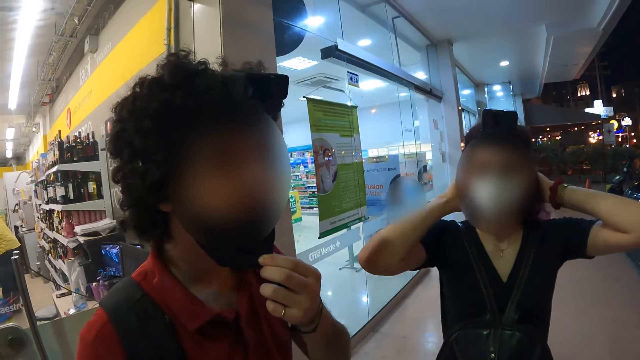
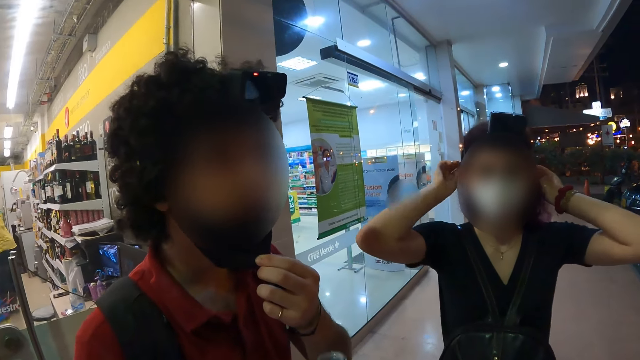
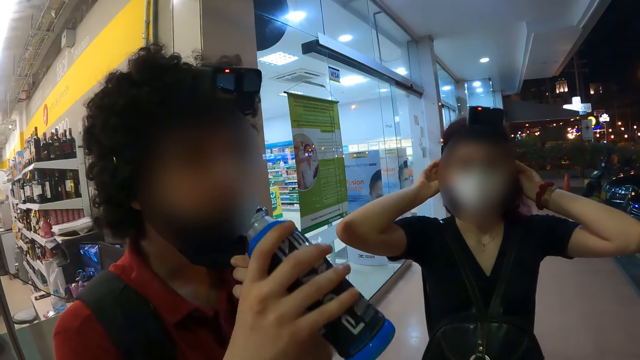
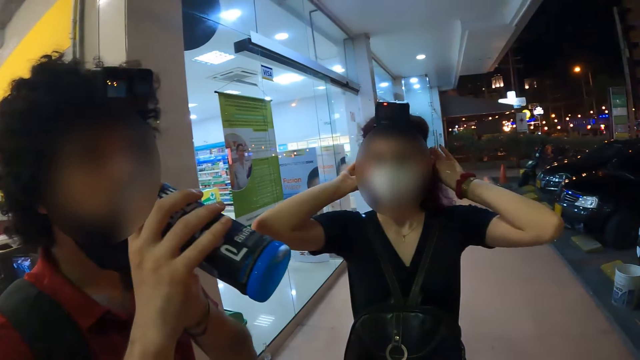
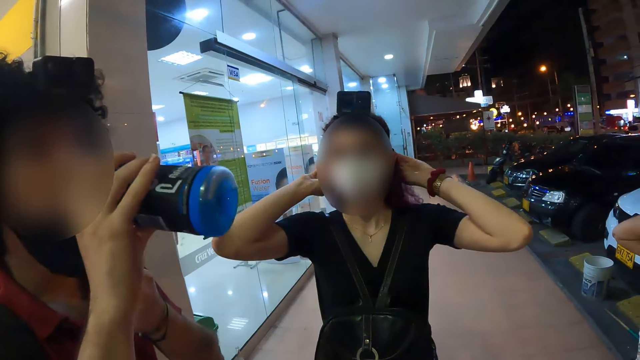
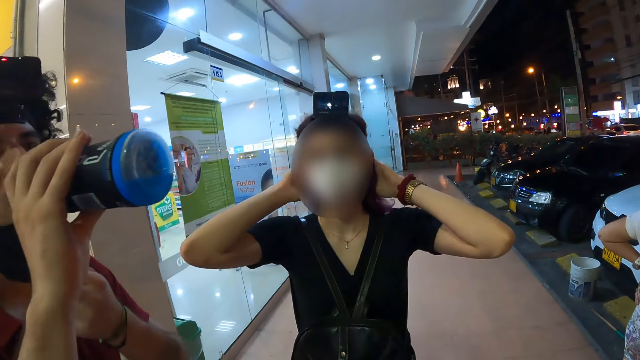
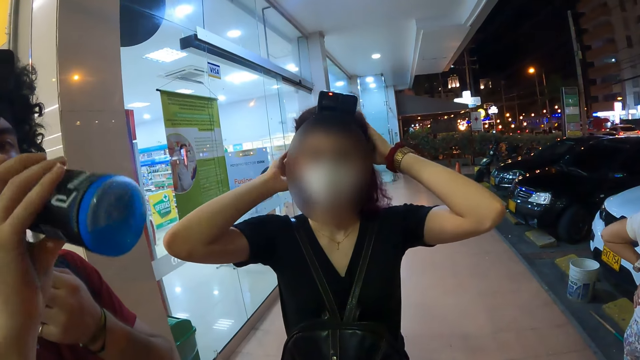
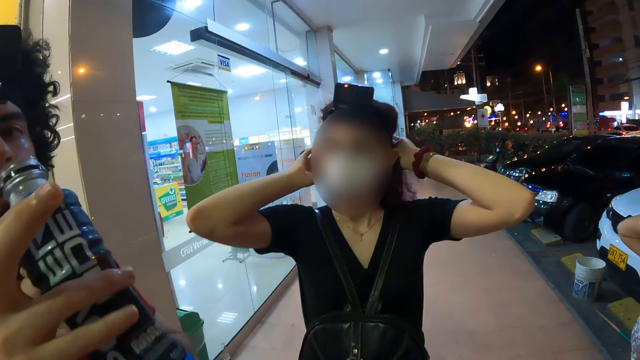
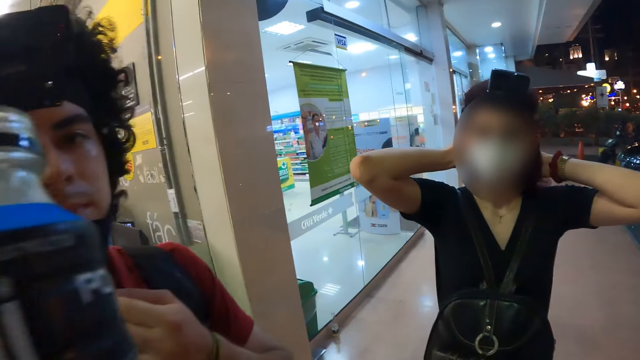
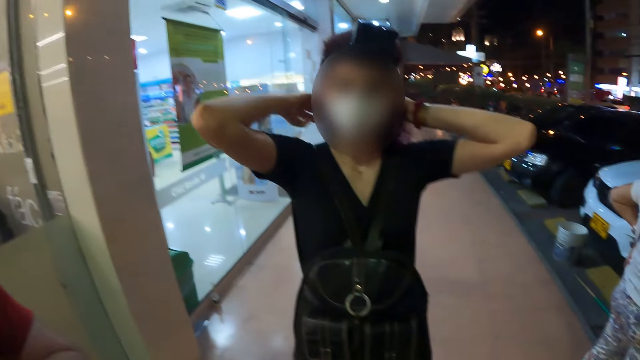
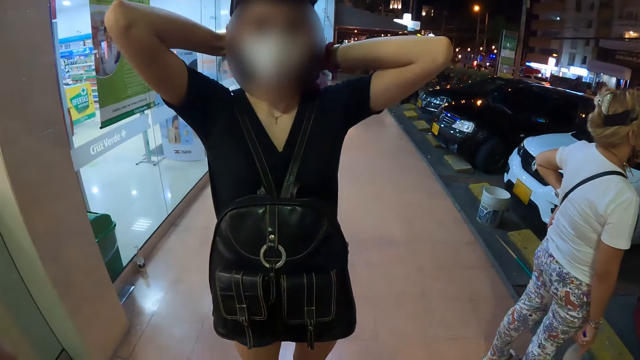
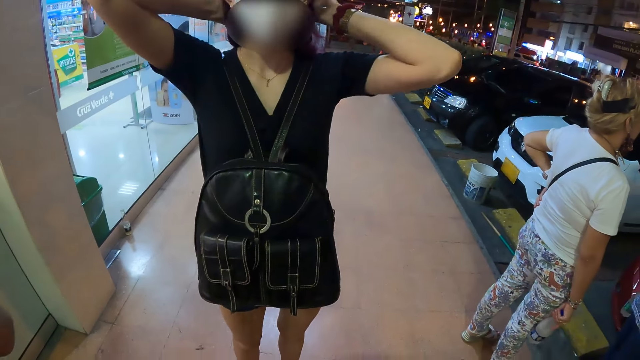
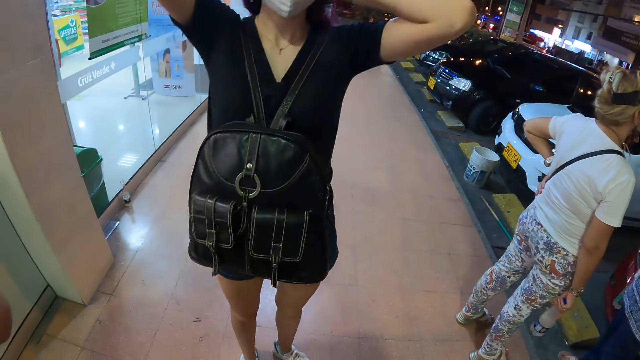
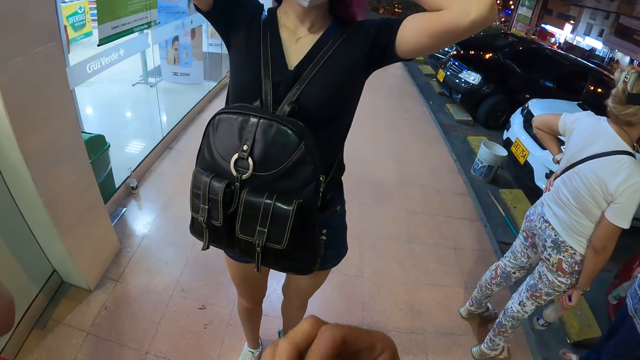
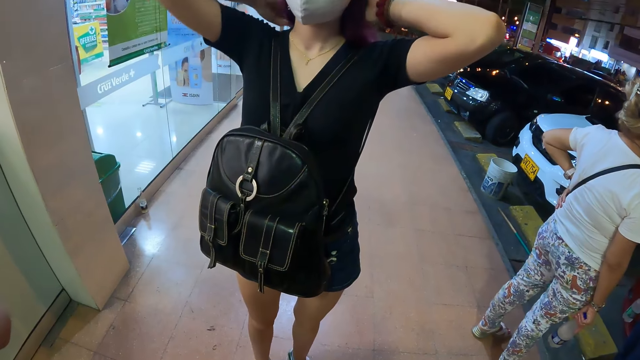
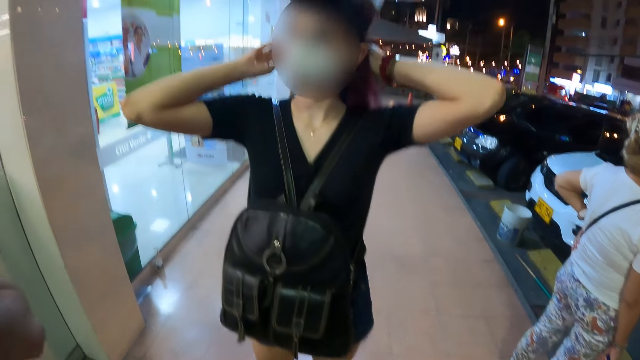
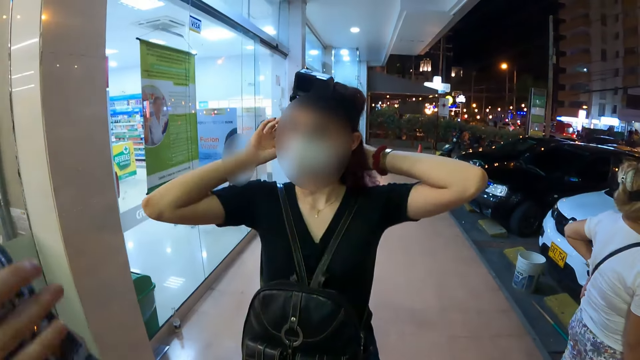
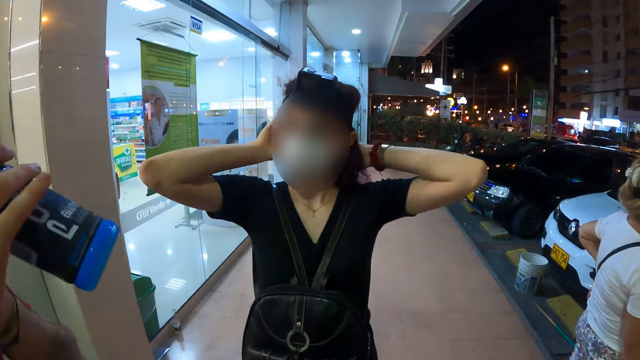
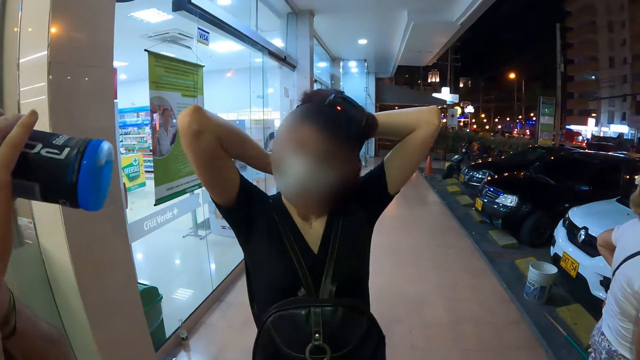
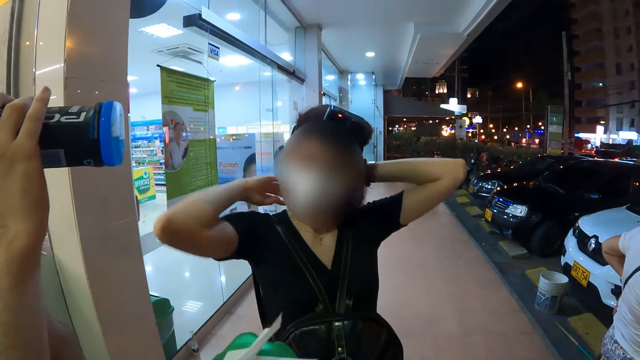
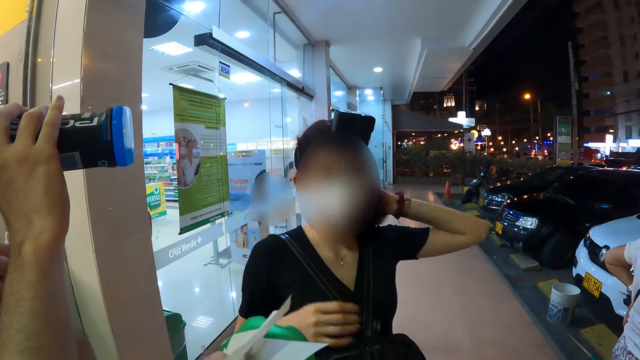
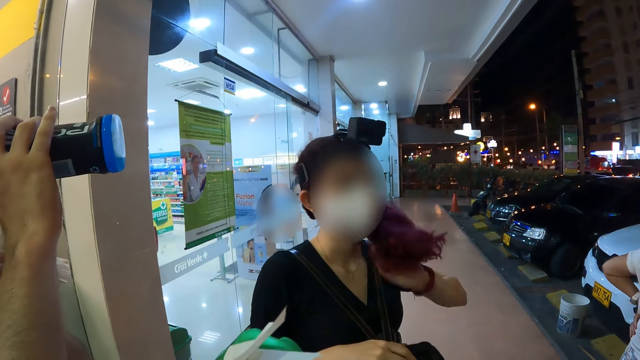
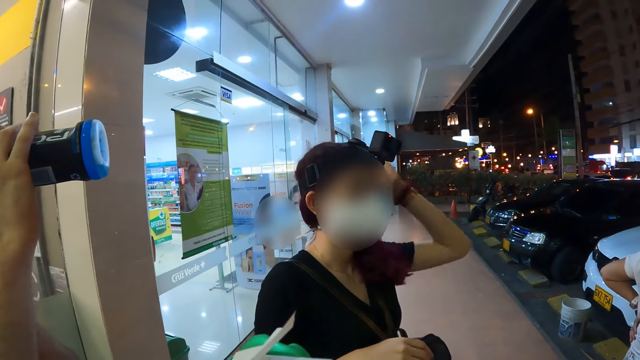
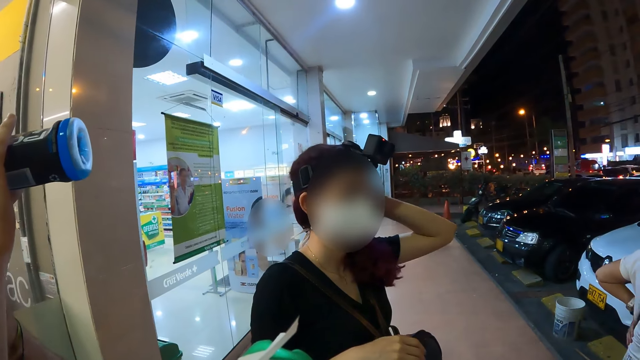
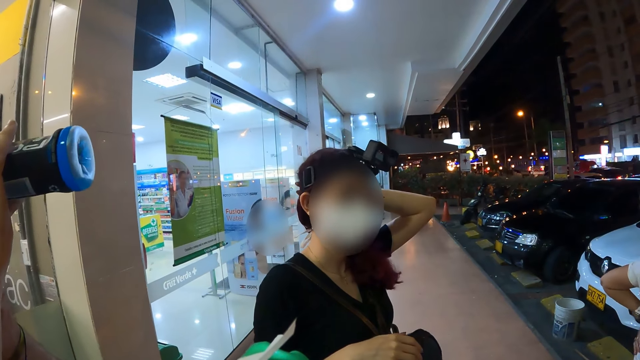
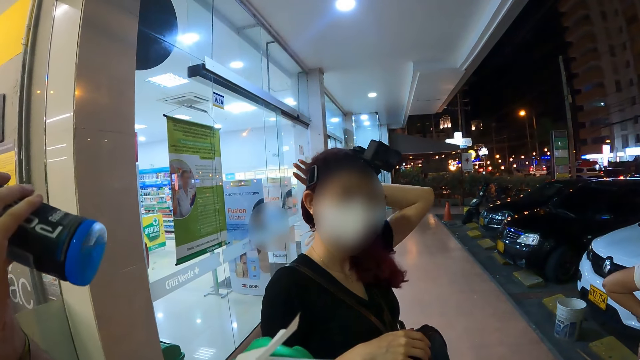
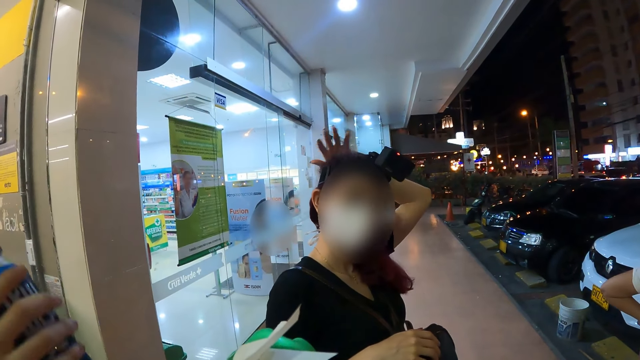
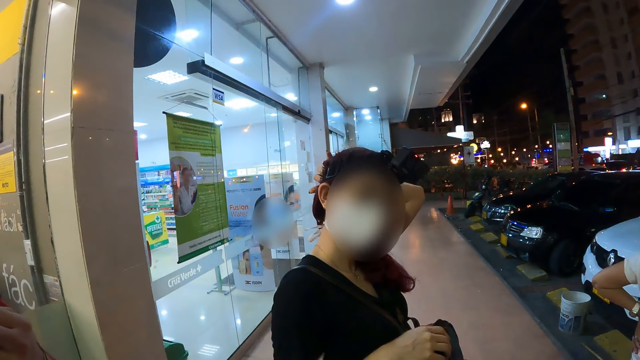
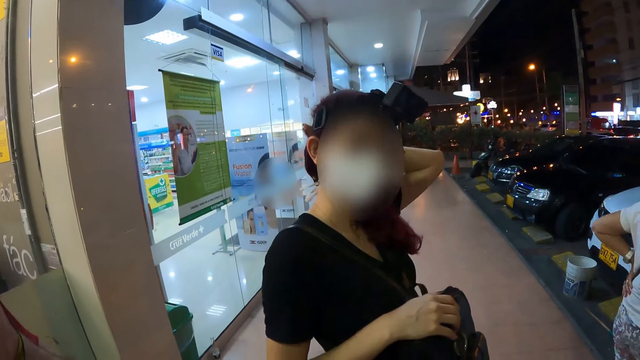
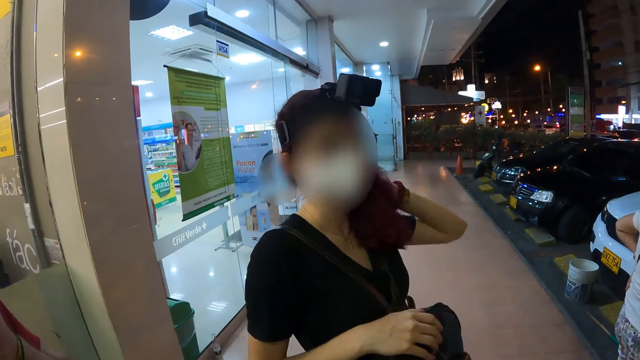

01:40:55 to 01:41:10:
A man drinks from an energy drink in his right hand and removes the energy drink from his mouth with his right hand. The camera wearer looks around. The man drinks from the energy drink in his right hand. The camera wearer drinks. A woman removes her right hand from her hair. The woman adjusts her hair with the right hand. The woman removes her left hand from her hair and touches her hair with her left hand.

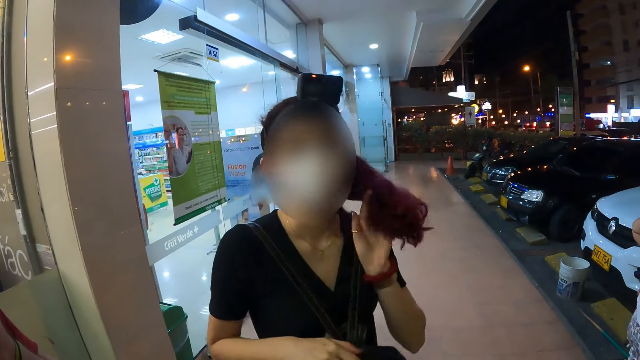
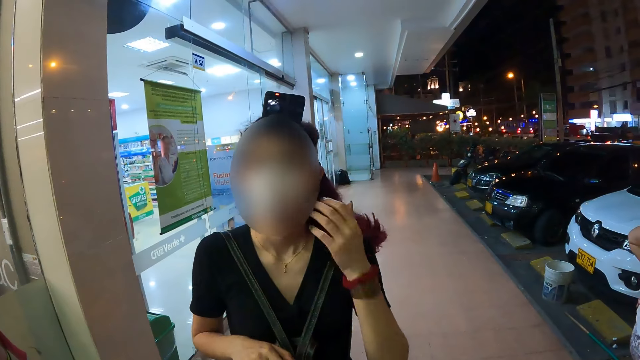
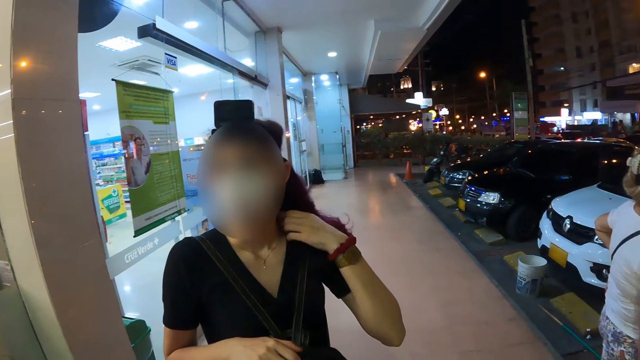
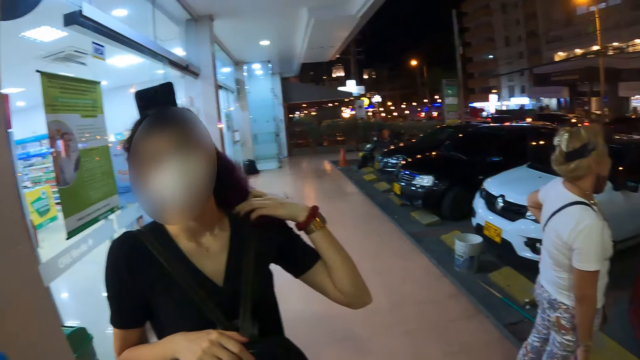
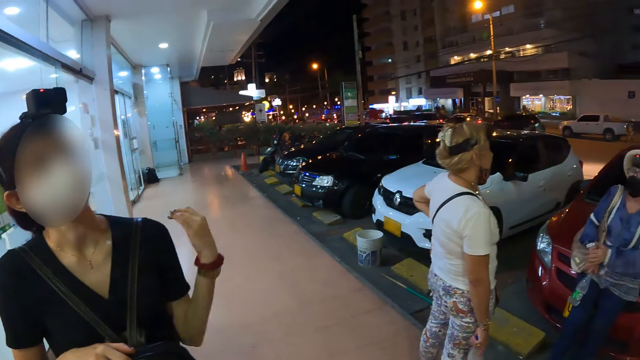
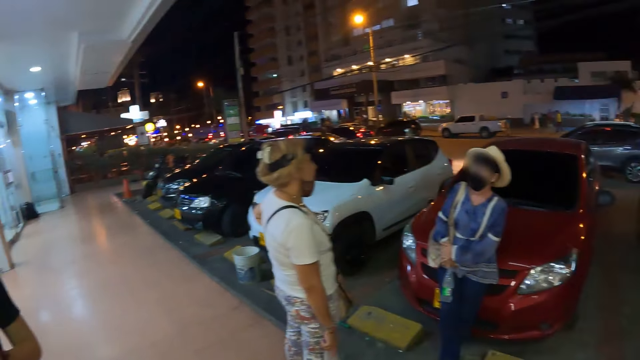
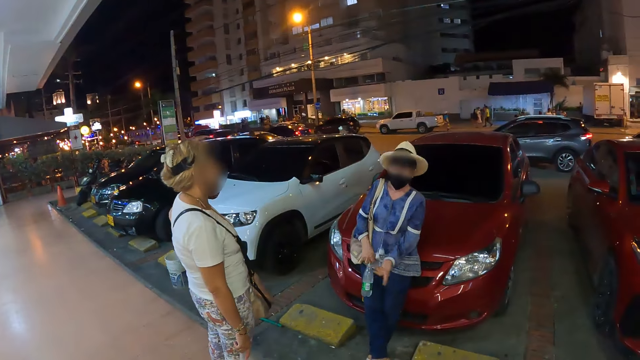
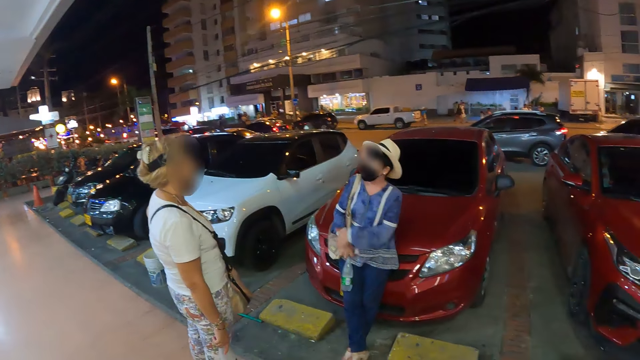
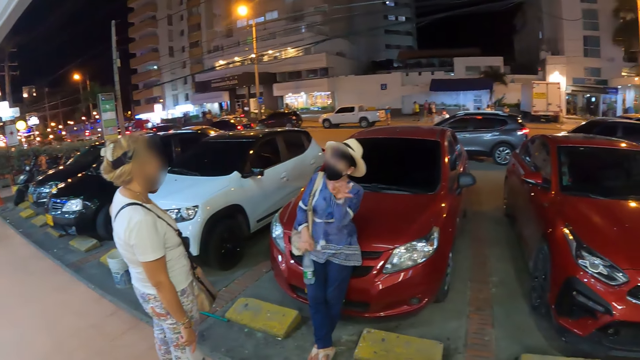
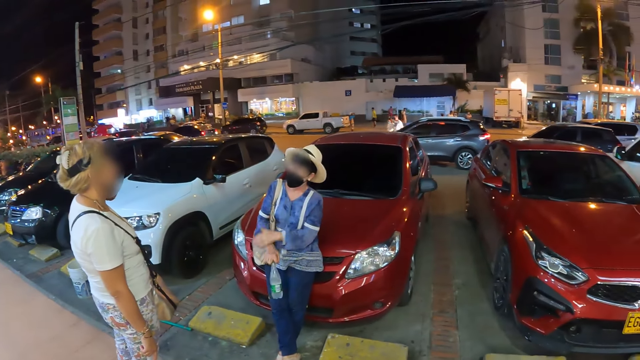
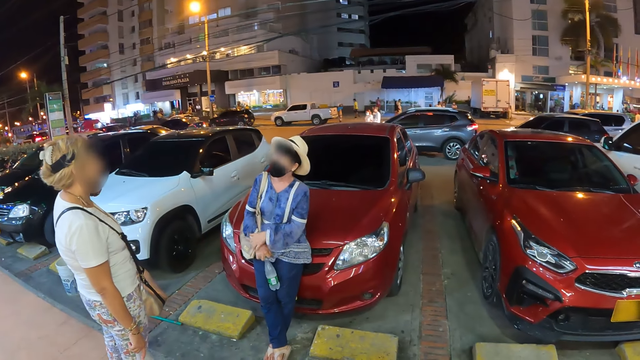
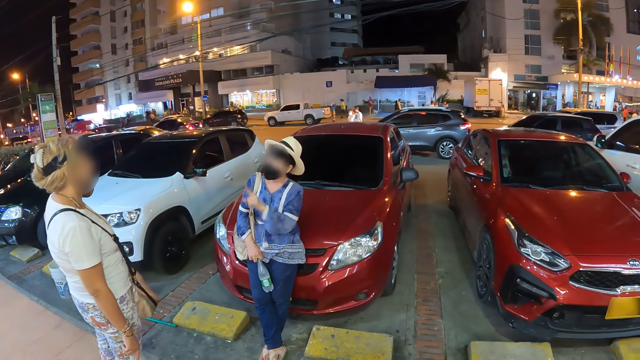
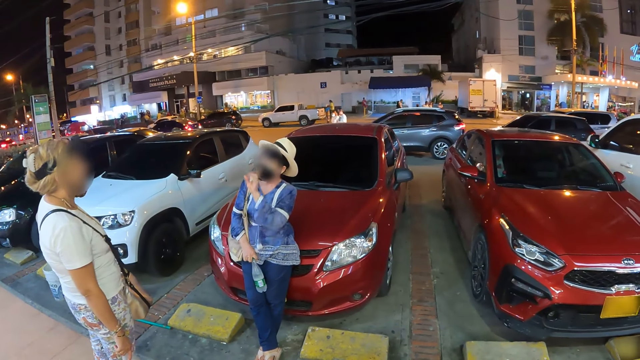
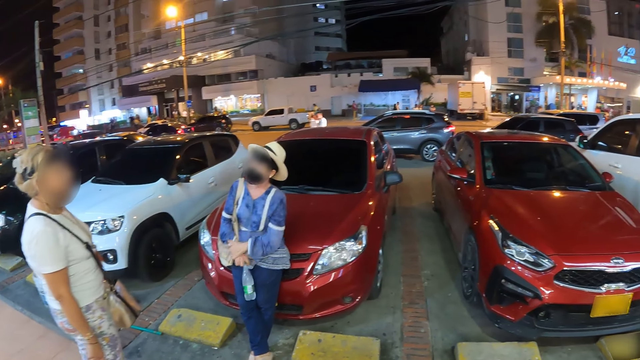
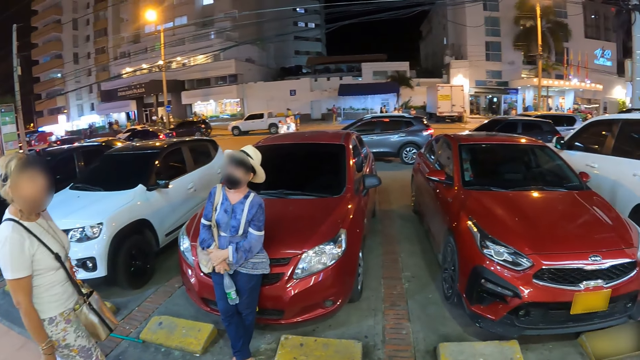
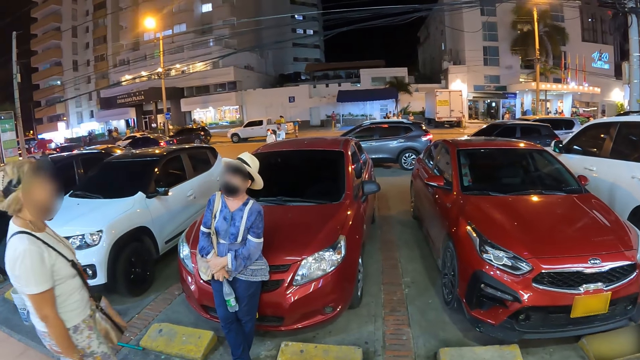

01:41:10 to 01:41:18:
A woman removes her left hand from her hair. The camera wearer looks around. They turn towards another woman and a third woman. The second woman demonstrates to the third woman with her left hand.
